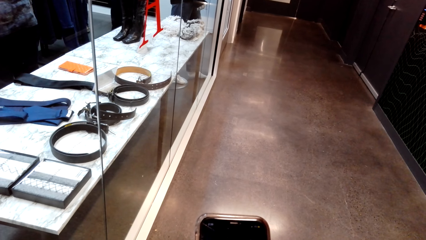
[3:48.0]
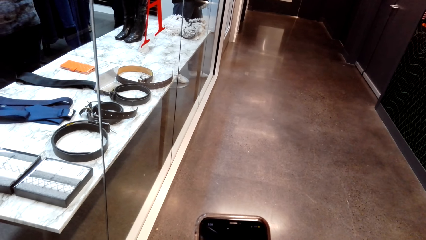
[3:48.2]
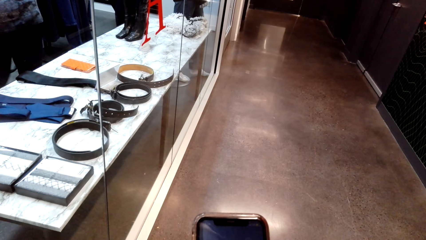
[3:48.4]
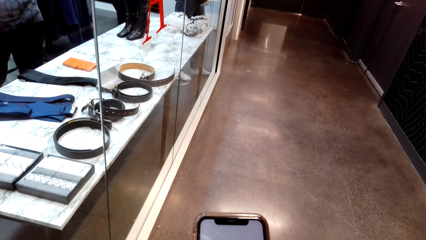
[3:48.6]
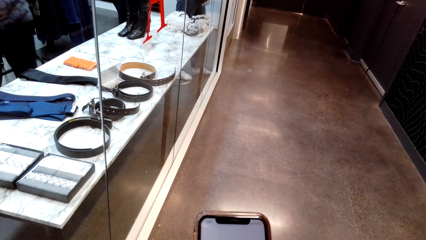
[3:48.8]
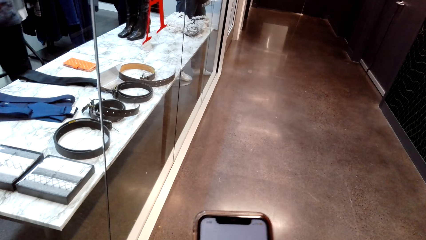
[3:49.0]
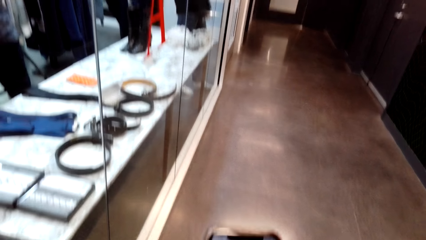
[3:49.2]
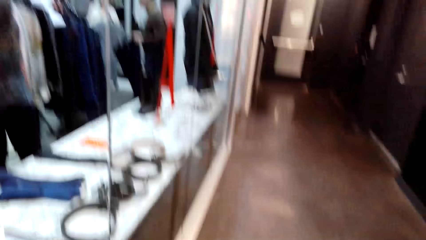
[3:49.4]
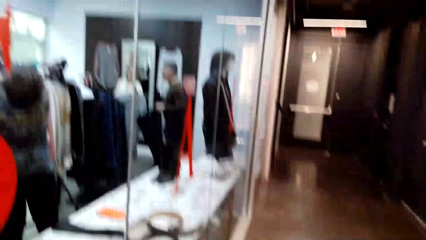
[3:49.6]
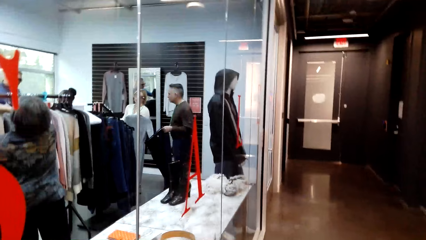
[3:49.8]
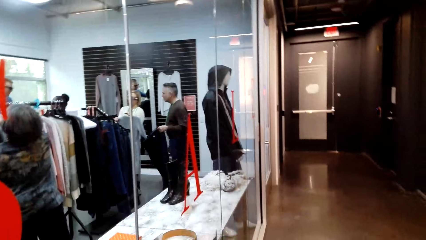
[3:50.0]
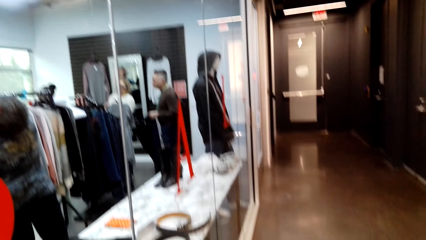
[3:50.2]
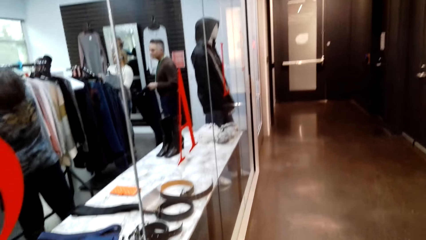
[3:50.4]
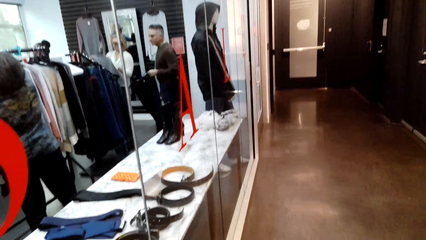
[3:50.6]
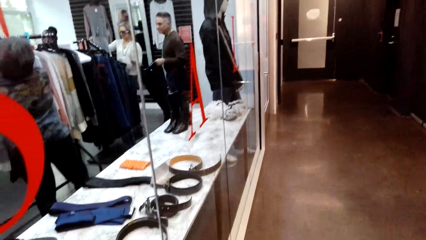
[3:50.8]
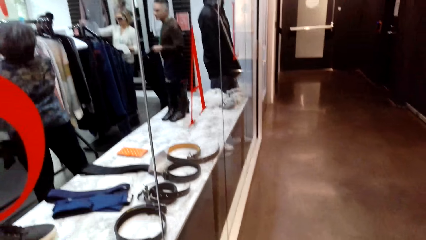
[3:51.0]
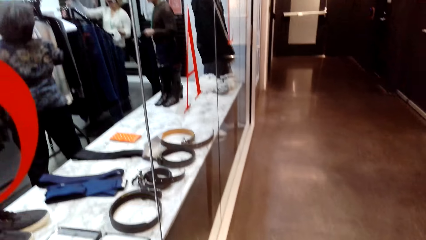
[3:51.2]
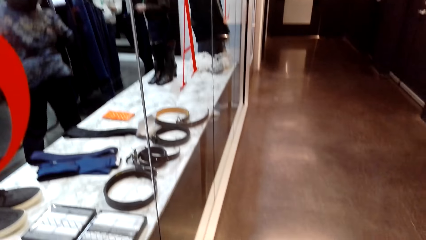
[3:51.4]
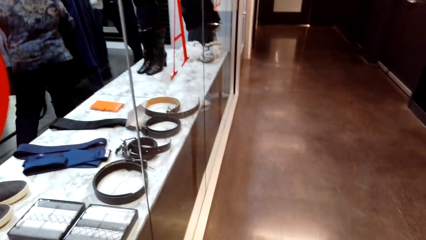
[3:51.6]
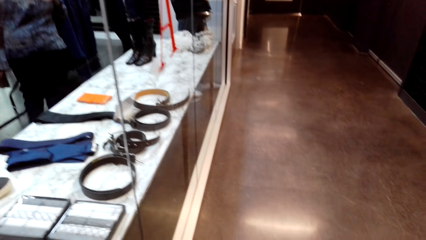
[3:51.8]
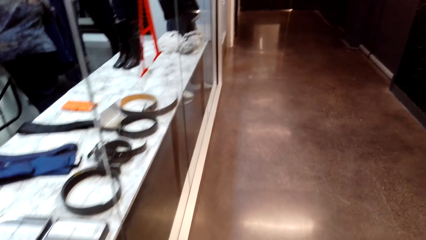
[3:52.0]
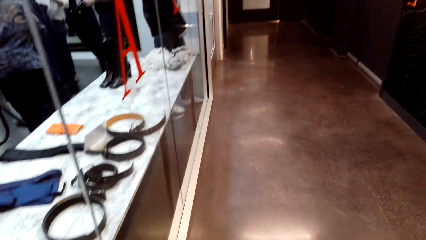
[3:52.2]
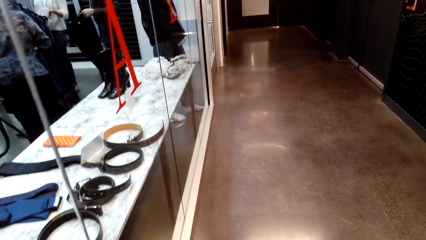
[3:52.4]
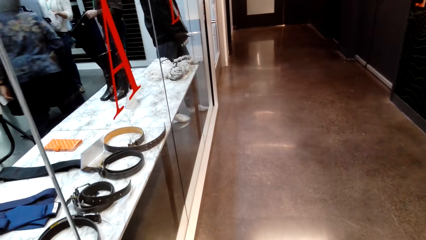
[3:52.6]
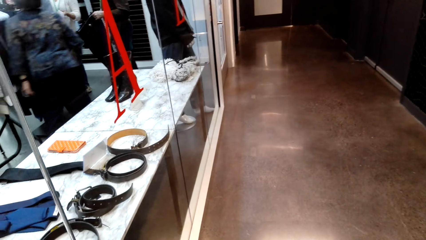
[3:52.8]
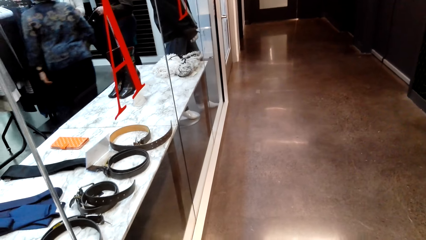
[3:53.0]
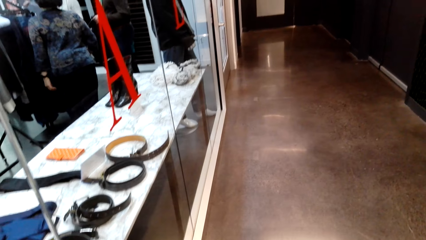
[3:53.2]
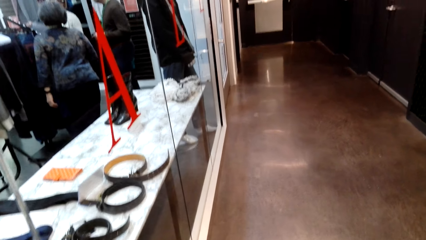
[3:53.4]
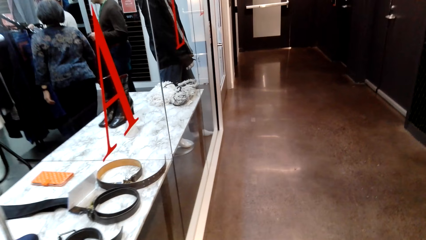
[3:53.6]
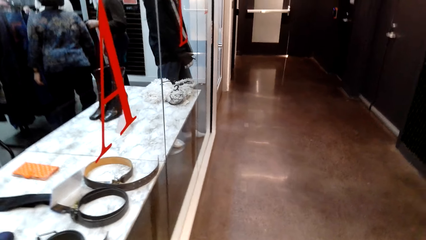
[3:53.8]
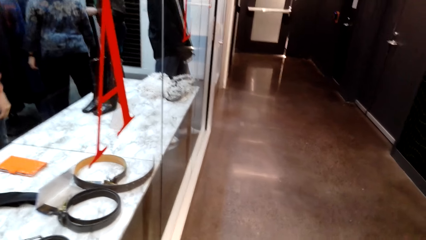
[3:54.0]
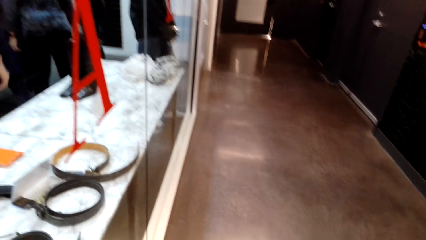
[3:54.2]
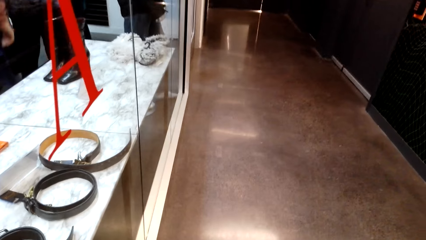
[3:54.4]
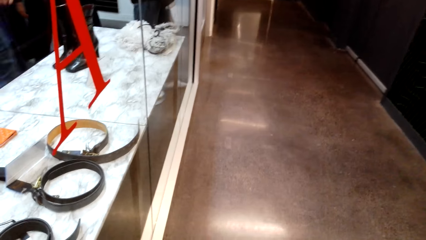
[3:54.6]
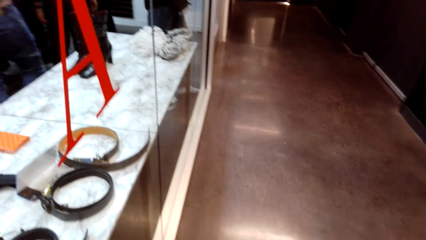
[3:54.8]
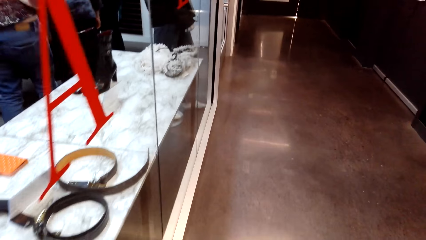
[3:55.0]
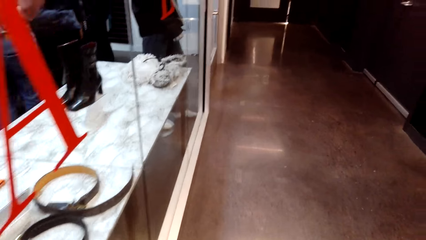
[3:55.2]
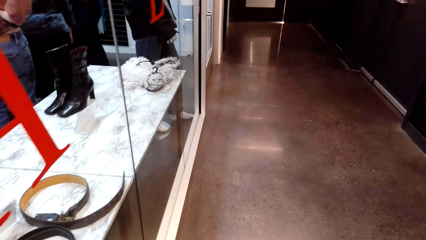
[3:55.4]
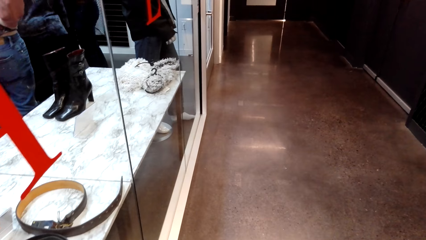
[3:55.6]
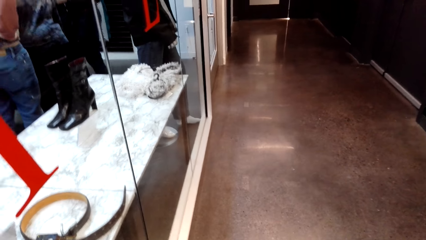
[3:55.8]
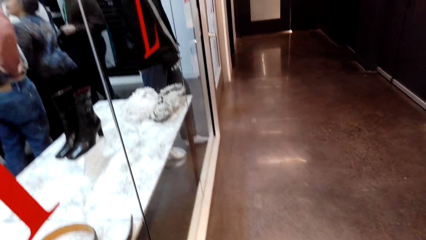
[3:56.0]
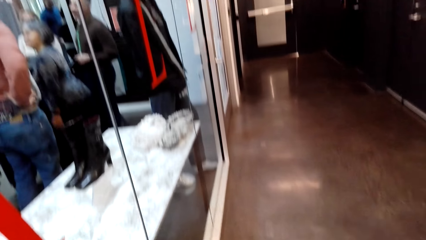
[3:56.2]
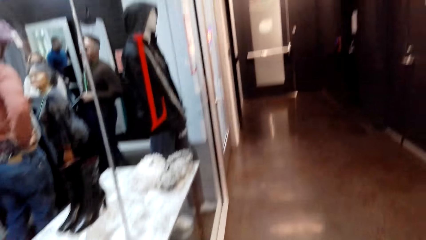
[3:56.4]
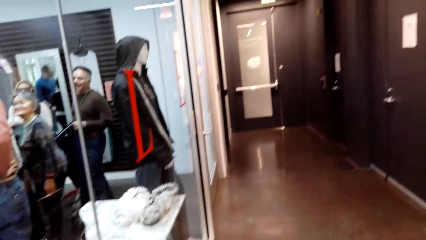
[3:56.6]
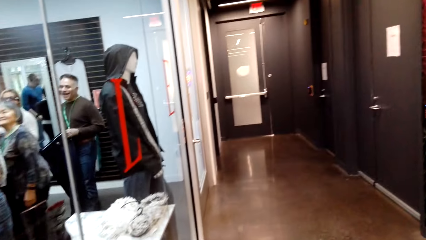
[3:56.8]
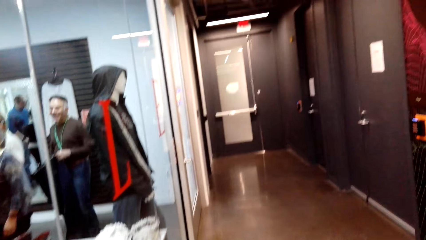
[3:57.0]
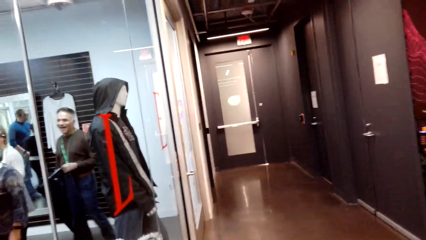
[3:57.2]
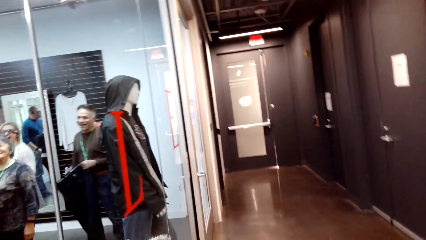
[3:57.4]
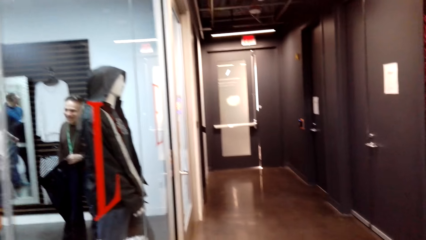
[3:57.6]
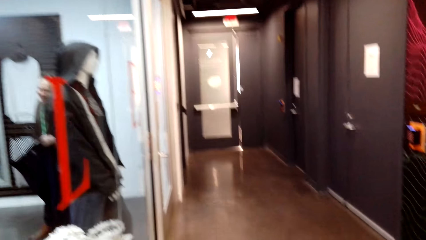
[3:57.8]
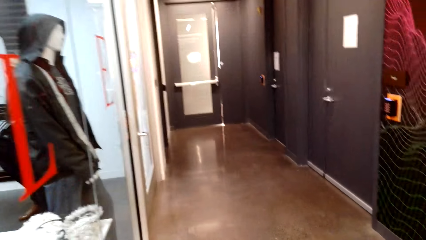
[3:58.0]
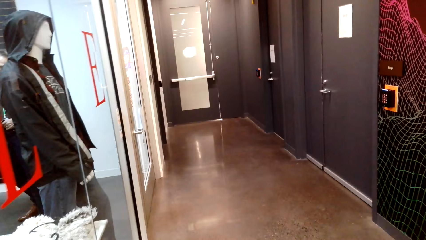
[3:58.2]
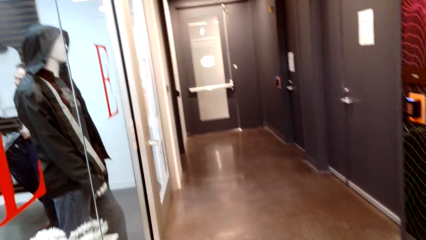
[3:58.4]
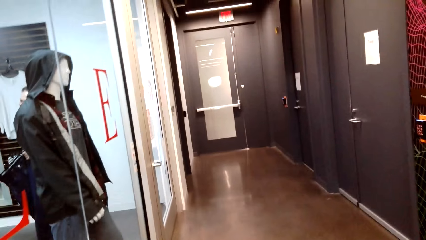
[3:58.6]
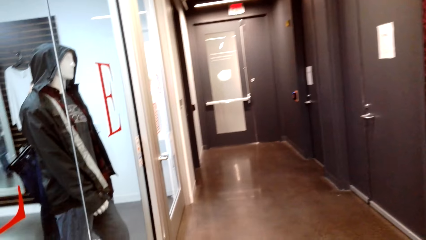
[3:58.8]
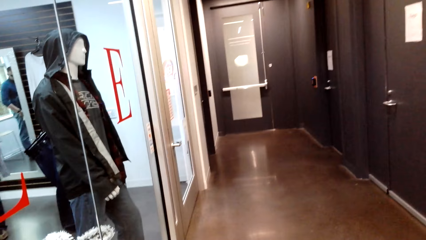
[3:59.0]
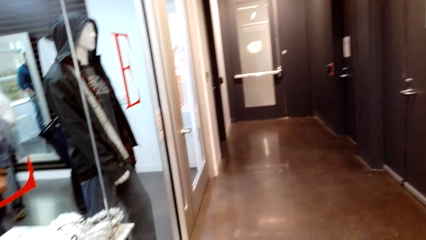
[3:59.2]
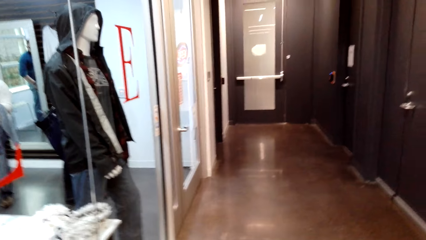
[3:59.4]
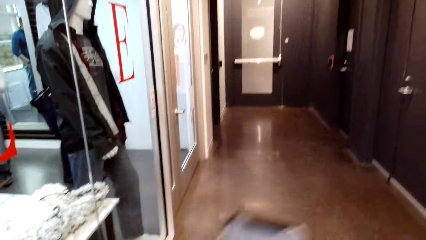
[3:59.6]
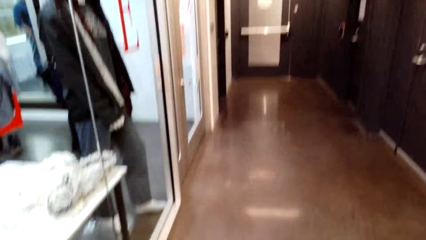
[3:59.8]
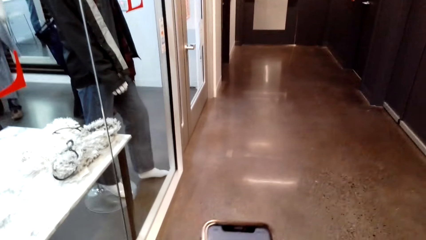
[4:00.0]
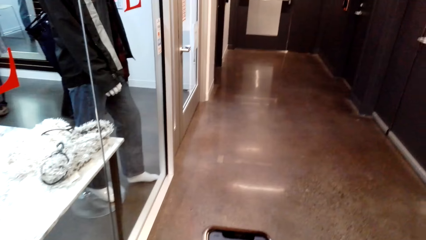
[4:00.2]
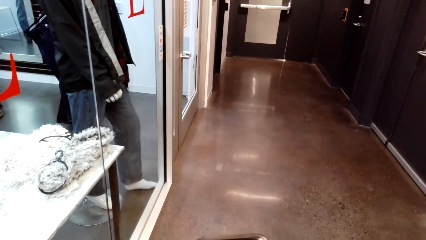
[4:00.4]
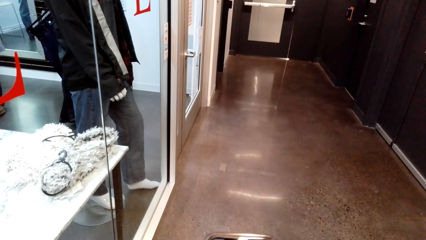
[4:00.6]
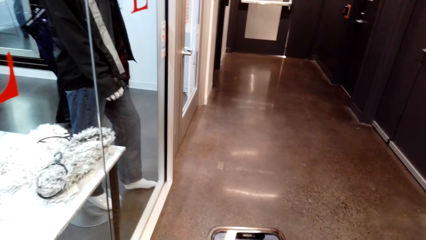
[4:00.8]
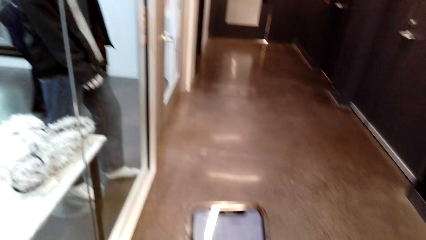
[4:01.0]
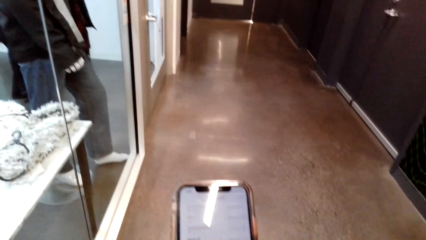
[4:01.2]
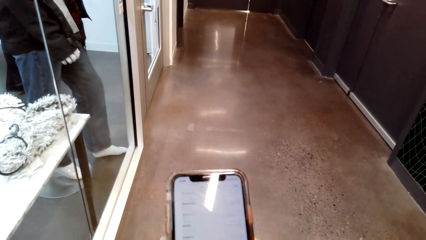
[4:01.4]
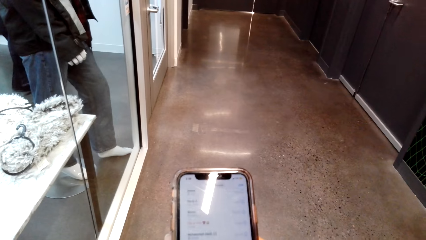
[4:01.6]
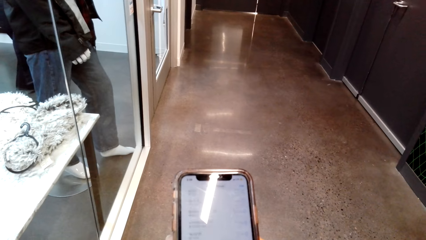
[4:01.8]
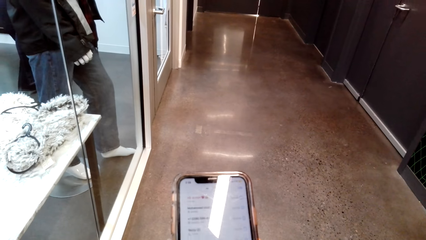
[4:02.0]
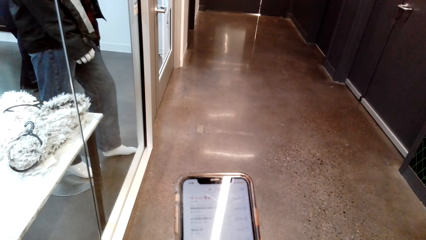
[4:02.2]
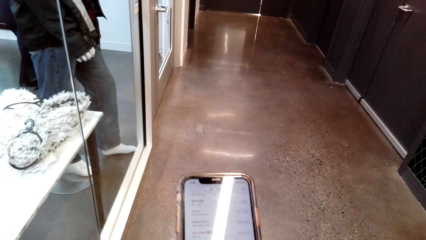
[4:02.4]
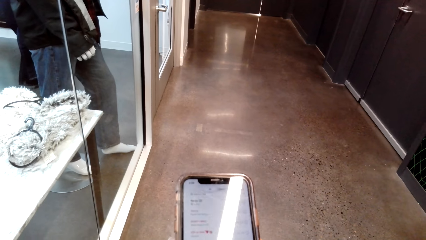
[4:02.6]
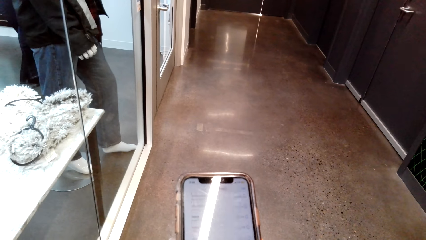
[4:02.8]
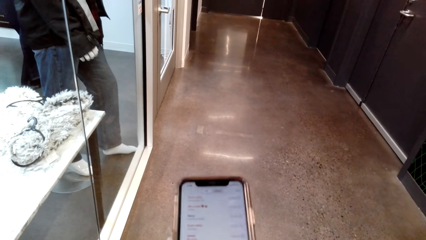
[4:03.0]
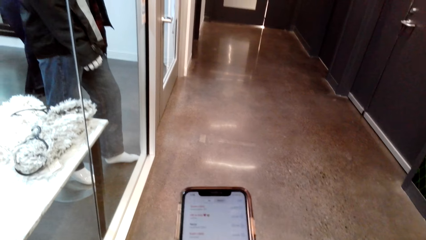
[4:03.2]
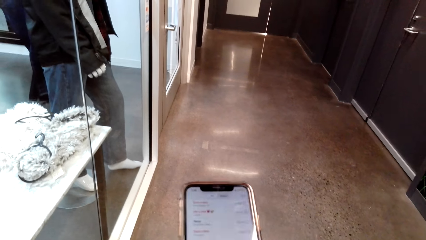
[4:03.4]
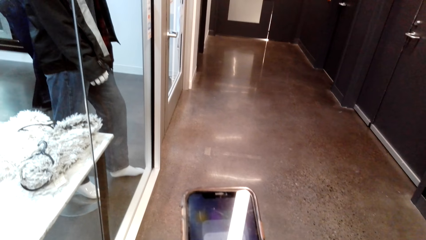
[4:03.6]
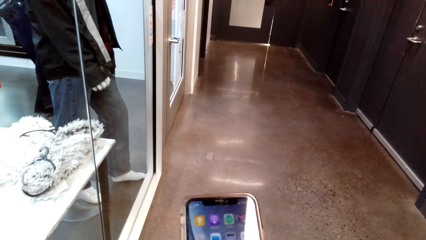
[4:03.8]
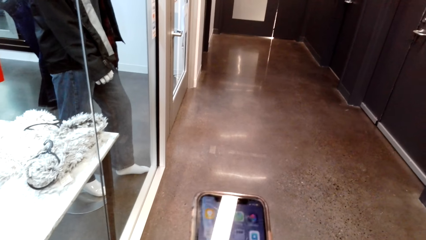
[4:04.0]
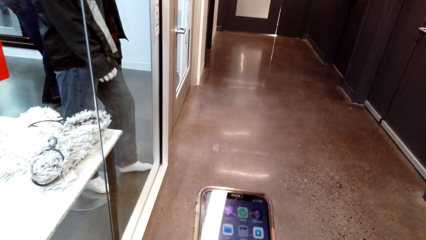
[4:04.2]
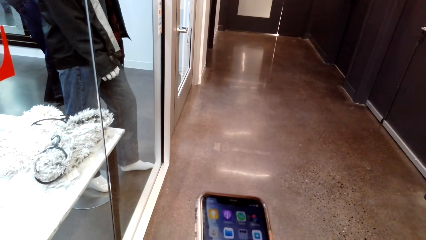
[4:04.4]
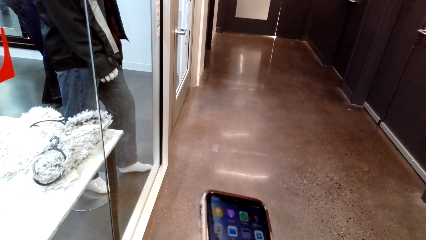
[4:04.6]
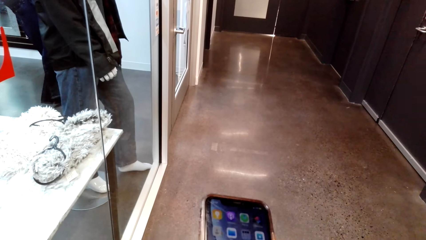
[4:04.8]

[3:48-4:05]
The camera wearer walks in the hallway. They move the right hand. They use the phone in the hallway.
